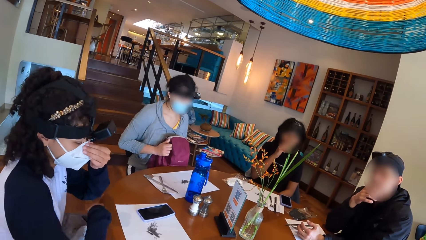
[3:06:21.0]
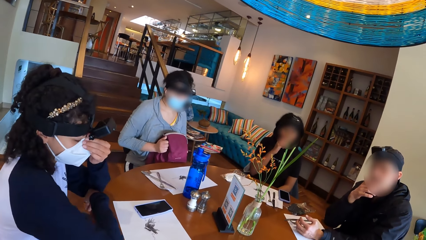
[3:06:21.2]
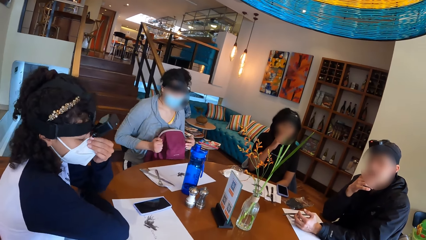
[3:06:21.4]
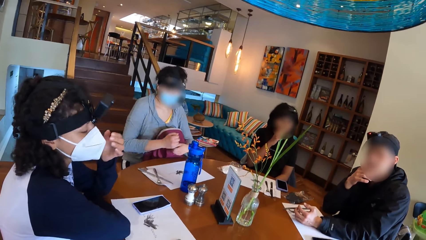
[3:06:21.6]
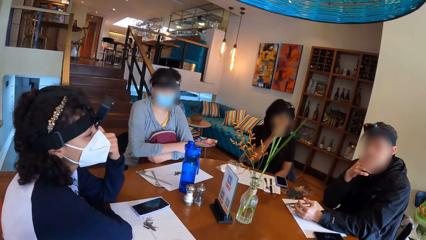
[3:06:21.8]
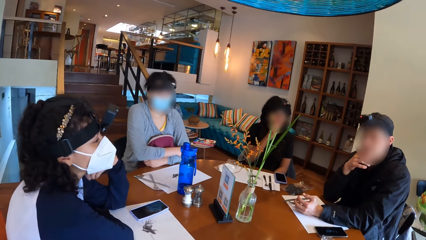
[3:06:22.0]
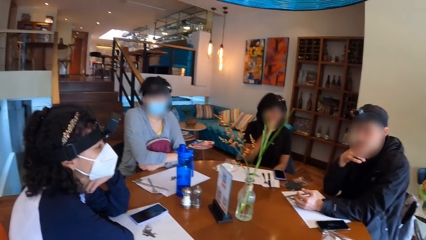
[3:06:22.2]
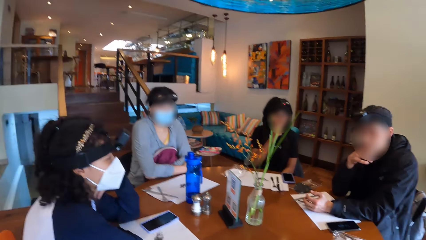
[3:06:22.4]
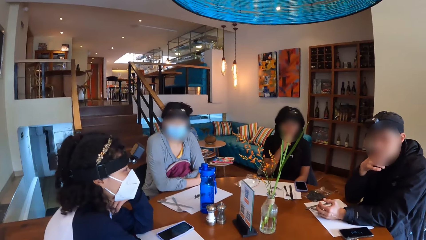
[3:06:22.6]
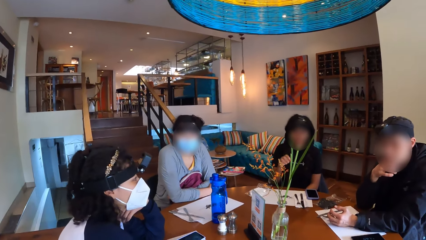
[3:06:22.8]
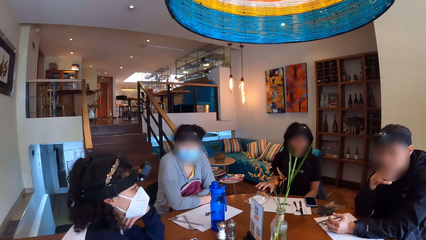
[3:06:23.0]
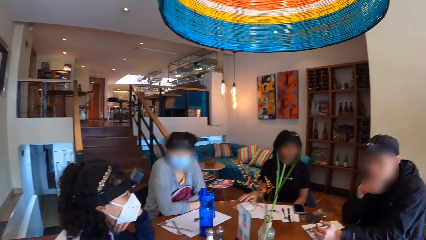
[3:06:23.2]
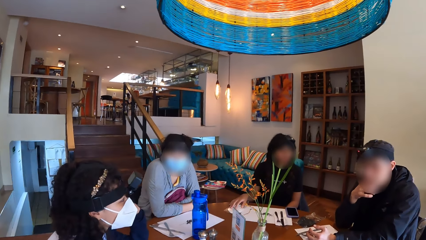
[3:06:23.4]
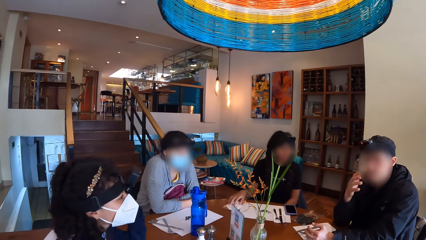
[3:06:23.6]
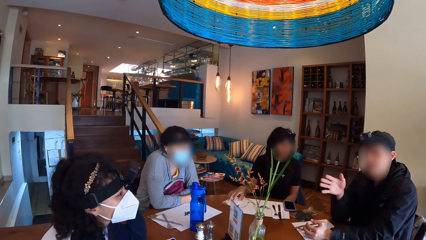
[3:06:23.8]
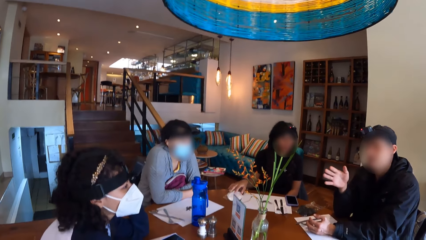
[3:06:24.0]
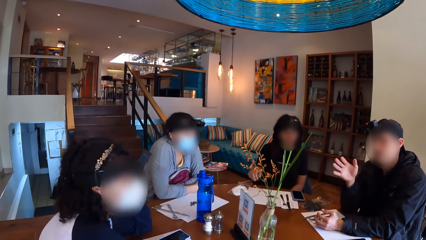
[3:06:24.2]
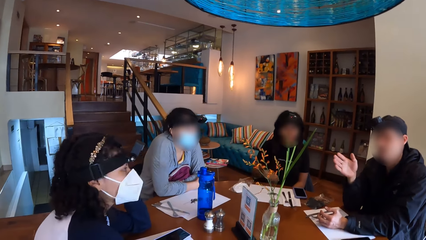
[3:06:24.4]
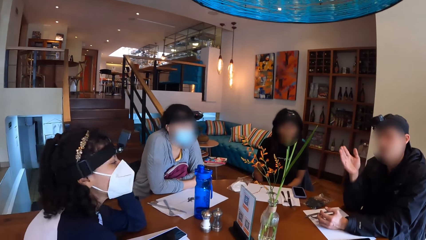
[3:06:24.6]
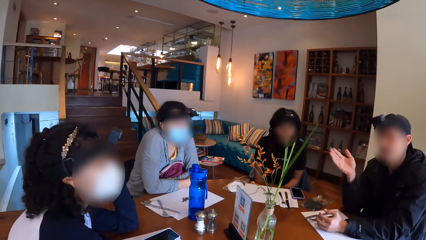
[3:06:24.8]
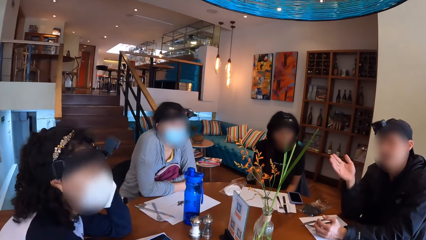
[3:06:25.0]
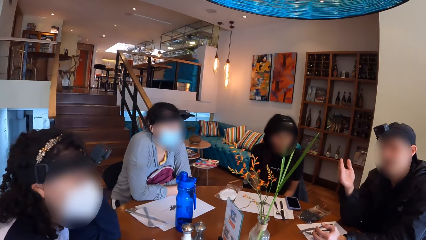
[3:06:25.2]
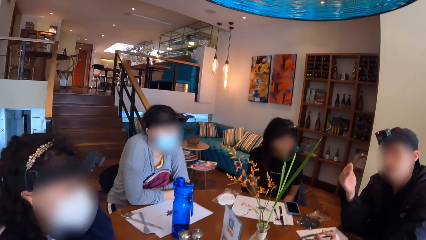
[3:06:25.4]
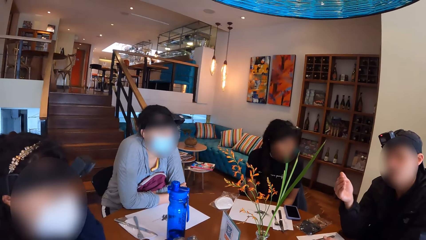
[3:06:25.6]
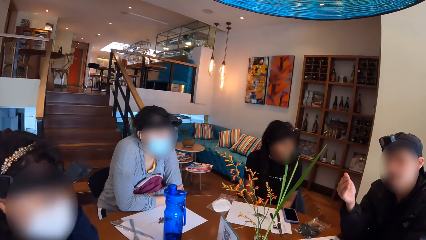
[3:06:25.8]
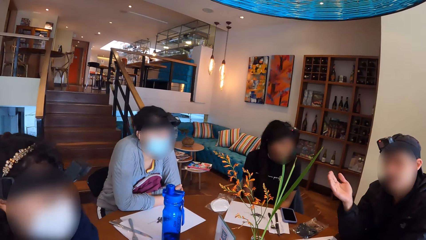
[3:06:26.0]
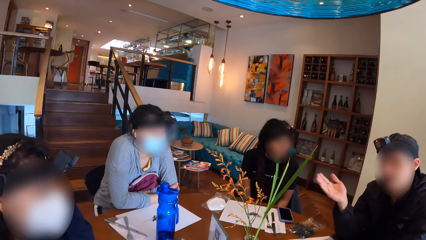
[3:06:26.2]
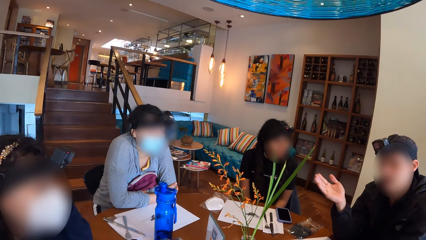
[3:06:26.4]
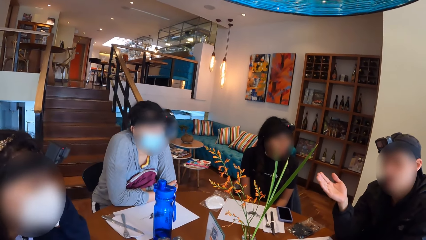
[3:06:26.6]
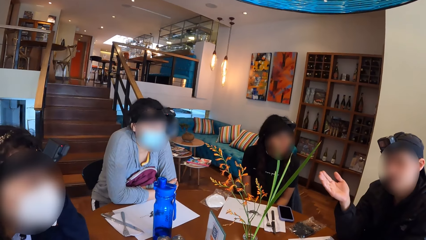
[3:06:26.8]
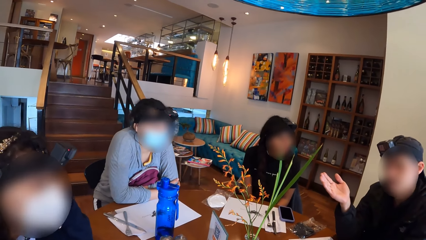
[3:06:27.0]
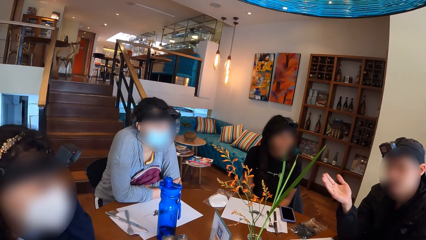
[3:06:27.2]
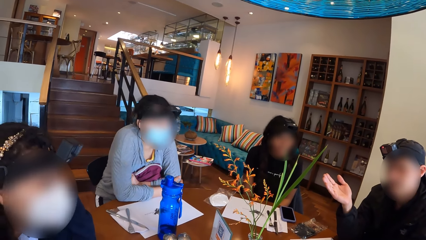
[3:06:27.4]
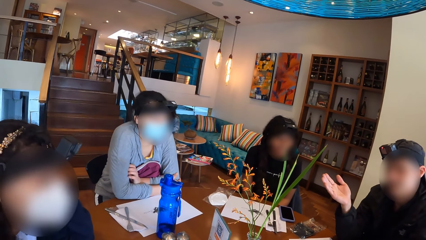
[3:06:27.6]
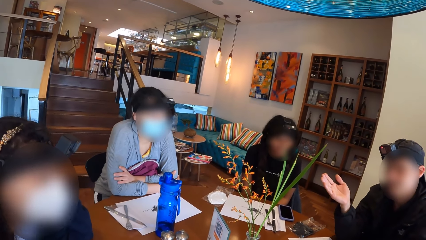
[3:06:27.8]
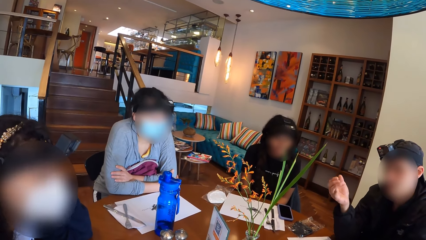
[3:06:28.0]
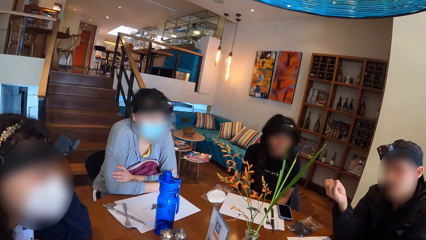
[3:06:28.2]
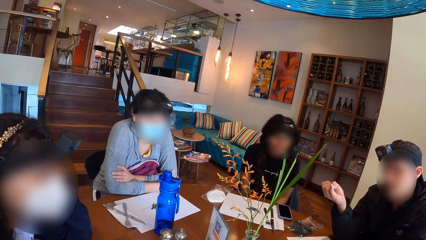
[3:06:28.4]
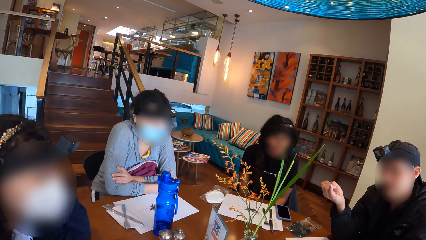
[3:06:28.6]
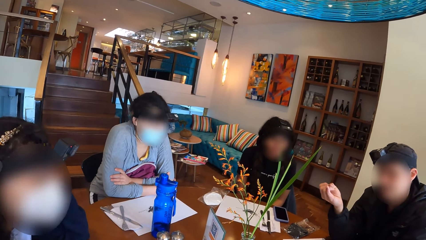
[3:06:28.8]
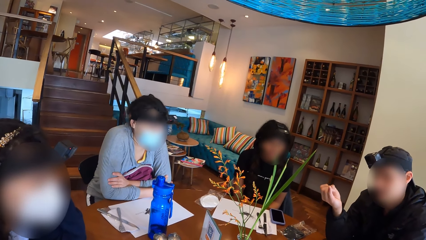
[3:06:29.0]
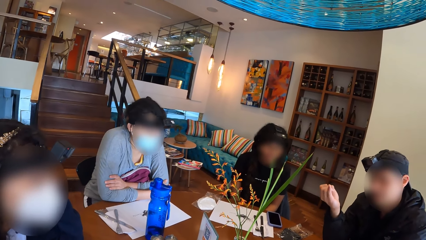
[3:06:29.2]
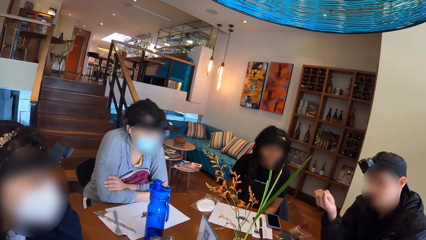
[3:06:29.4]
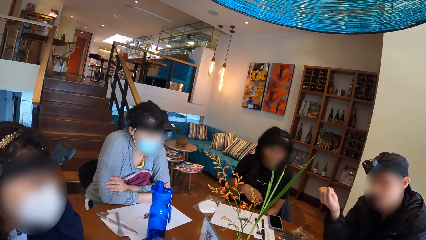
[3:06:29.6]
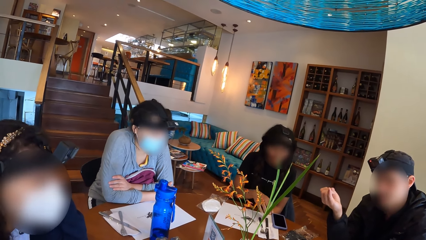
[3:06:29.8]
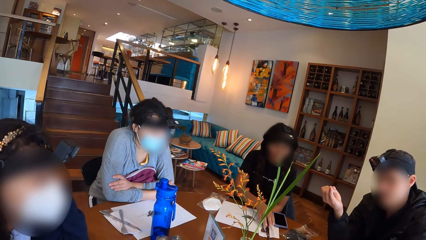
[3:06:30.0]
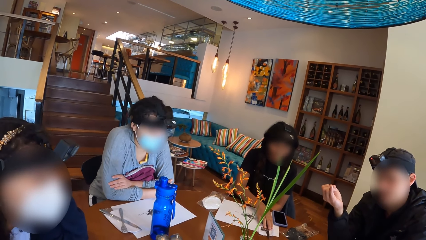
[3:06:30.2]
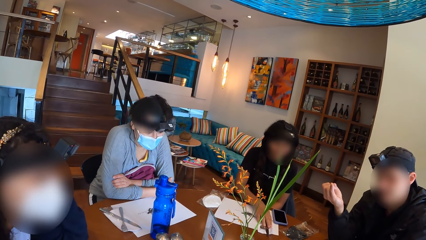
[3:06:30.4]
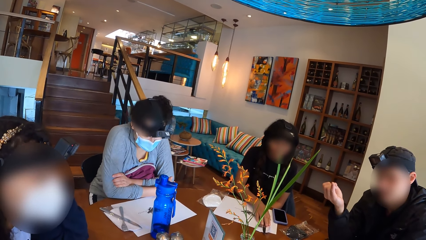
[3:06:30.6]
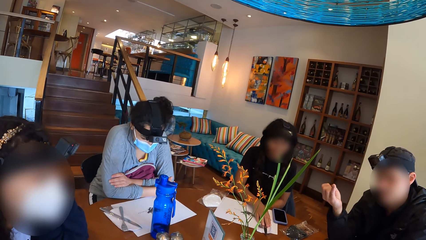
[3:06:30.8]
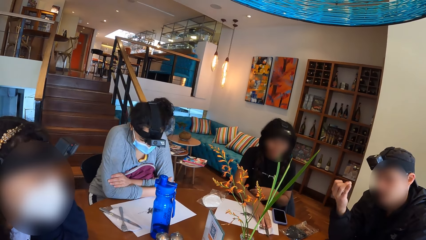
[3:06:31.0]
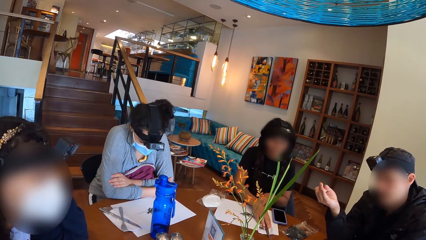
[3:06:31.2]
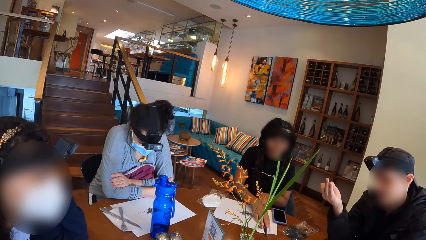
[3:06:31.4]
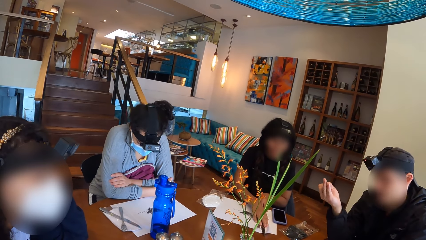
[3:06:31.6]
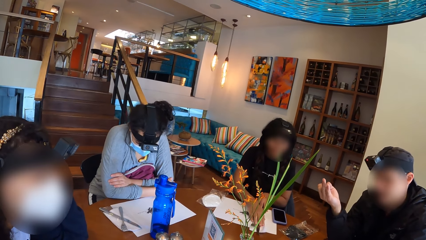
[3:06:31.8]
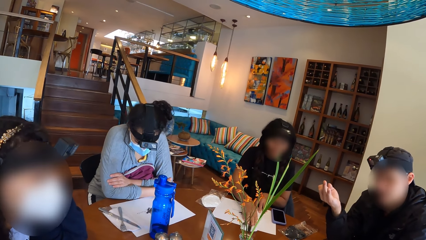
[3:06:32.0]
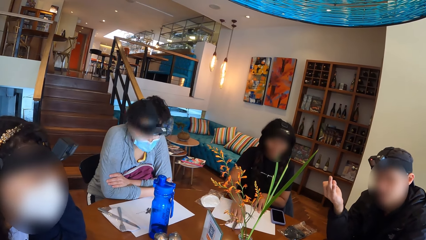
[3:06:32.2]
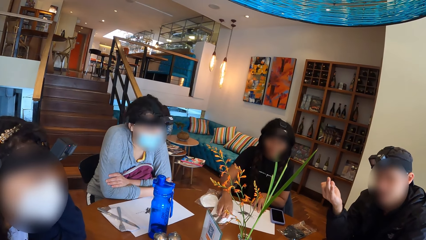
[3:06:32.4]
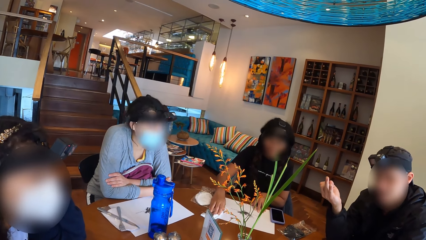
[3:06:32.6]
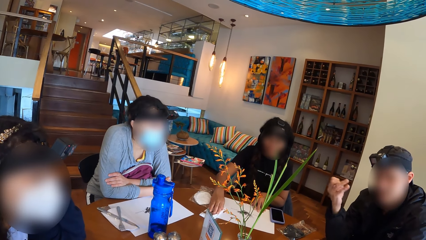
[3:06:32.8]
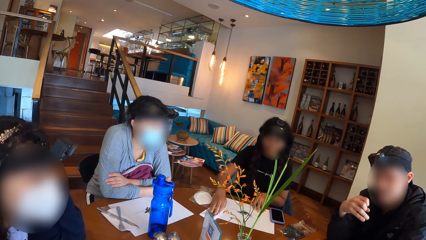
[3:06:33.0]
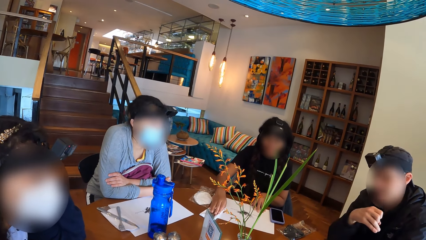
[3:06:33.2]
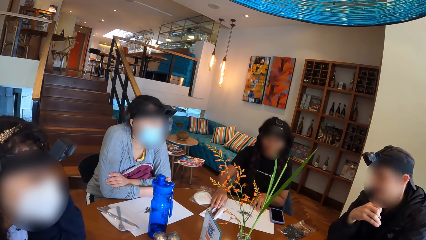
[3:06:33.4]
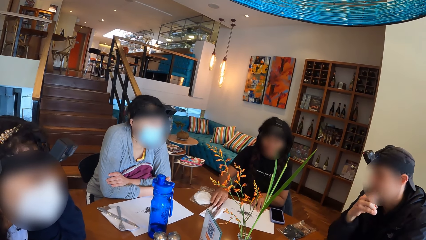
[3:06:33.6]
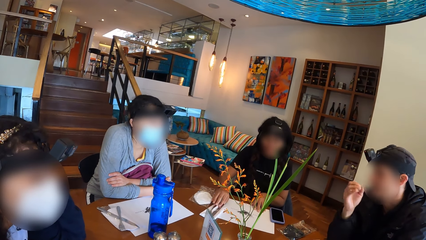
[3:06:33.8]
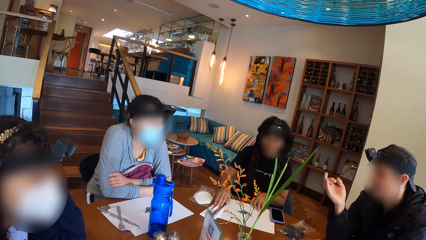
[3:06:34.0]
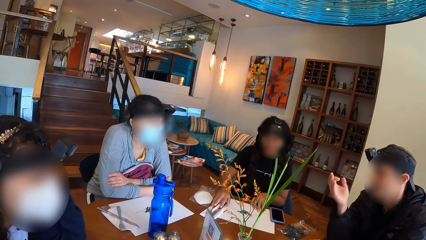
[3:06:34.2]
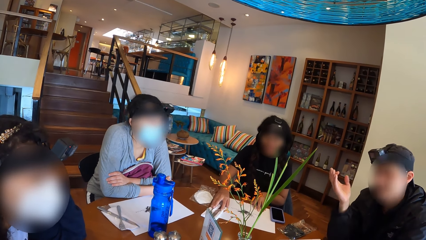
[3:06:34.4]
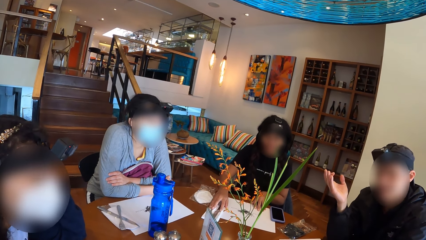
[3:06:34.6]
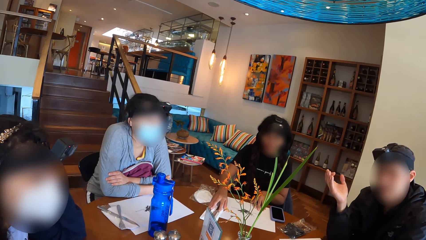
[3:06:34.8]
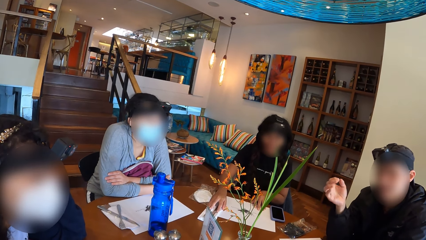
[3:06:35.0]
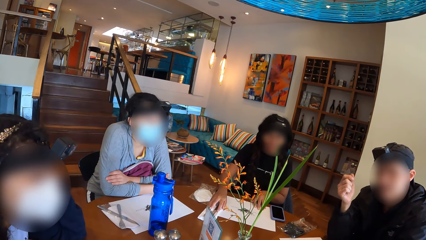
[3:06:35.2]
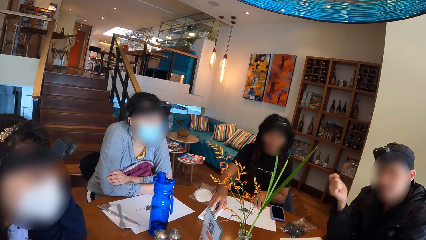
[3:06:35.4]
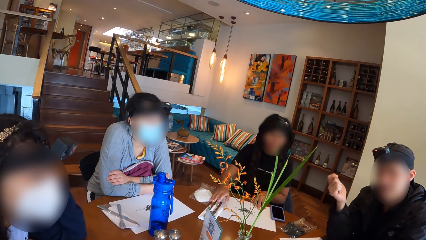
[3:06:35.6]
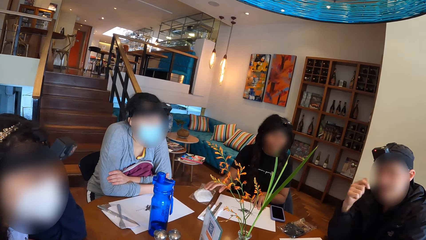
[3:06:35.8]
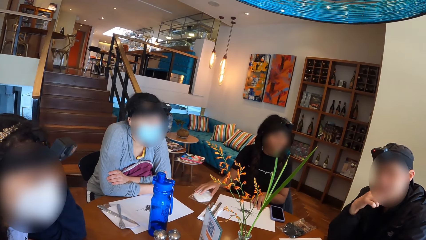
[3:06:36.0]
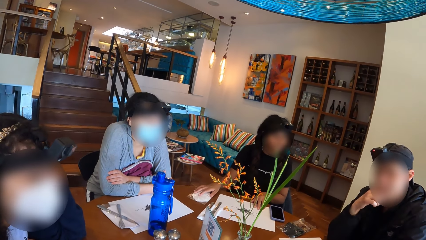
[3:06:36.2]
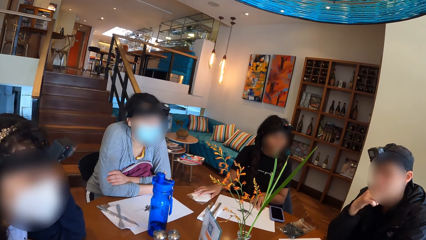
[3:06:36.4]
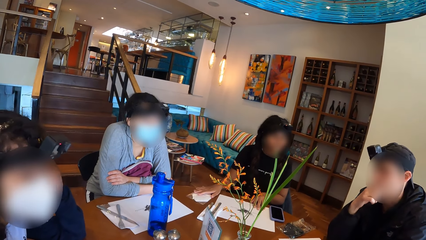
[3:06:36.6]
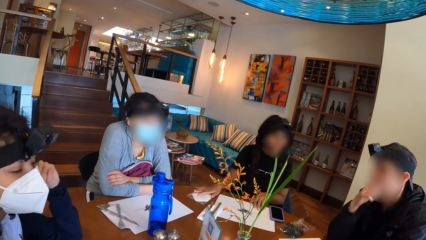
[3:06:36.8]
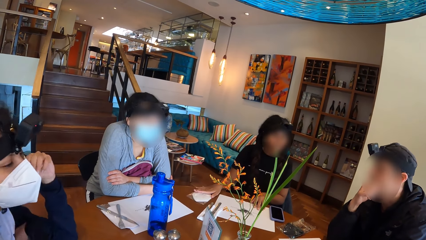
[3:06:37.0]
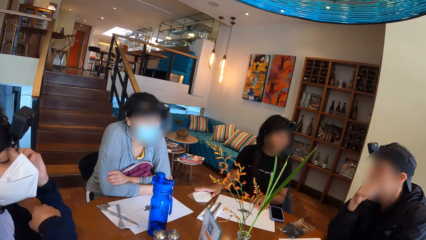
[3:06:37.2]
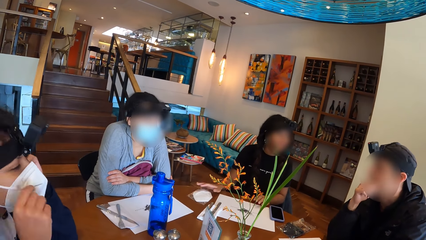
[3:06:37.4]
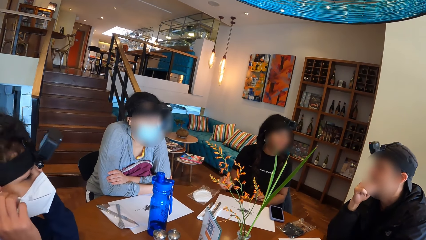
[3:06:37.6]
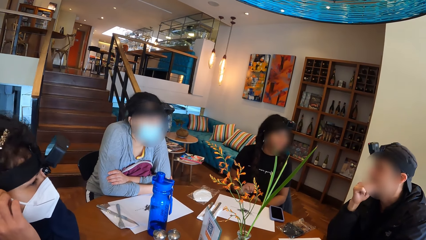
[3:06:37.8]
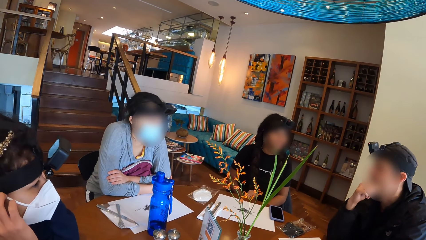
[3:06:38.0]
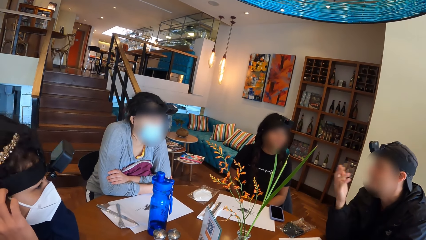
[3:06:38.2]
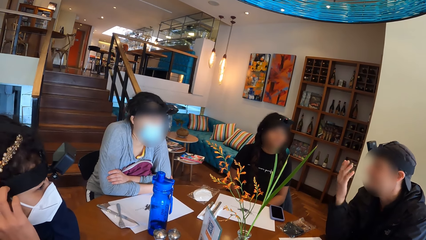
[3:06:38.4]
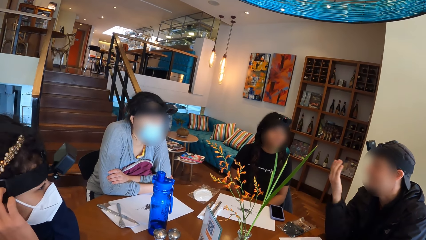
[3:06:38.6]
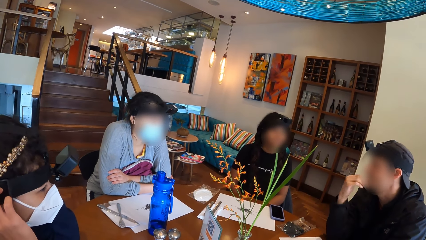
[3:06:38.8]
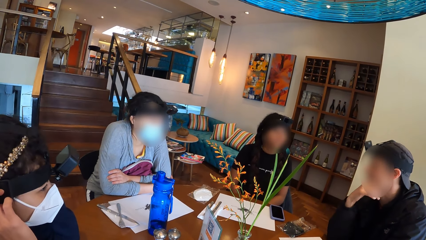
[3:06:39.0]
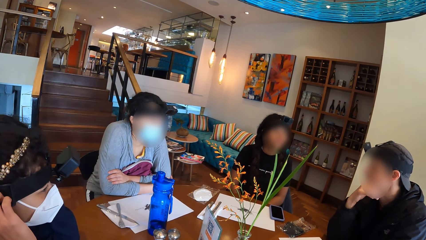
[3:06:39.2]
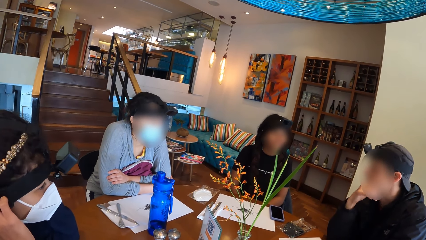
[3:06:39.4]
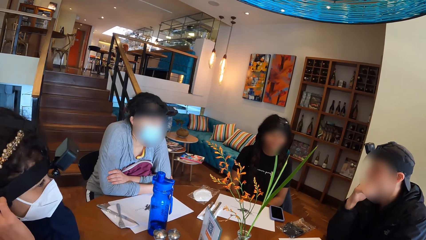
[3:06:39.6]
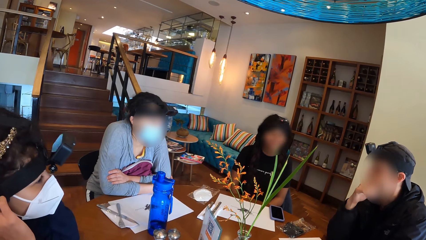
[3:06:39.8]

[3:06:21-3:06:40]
A woman places a hand on the mouth. Another woman touches her face with her right hand and places her hands on the table. The first woman adjusts the sachet of facemask on the table. The camera wearer interacts with the group of people on the table. A man converses with the colleagues. The first woman arranges the table knife and fork on the table mat with her hands. The camera wearer interacts with the group of people on the table. The first woman adjusts the sachet of facemask on the table and touches a mask. A third woman adjusts her facemask with her right hand. The camera wearer interacts with the group of people on the table.
